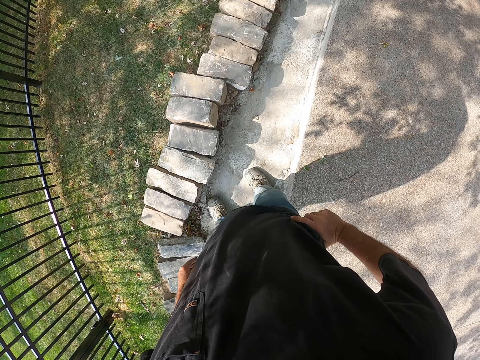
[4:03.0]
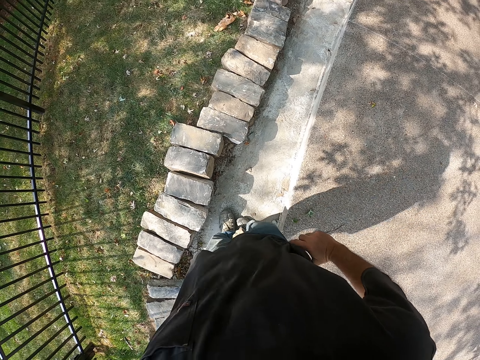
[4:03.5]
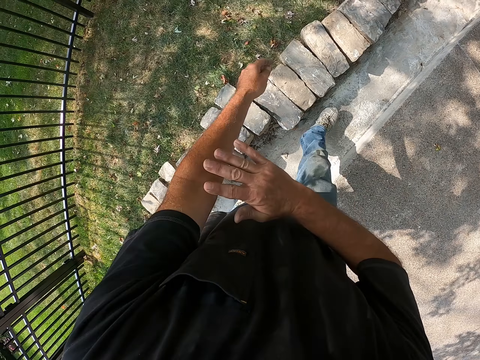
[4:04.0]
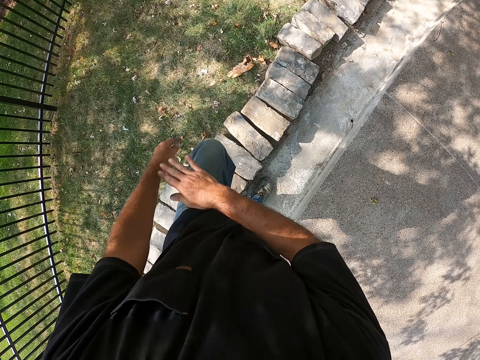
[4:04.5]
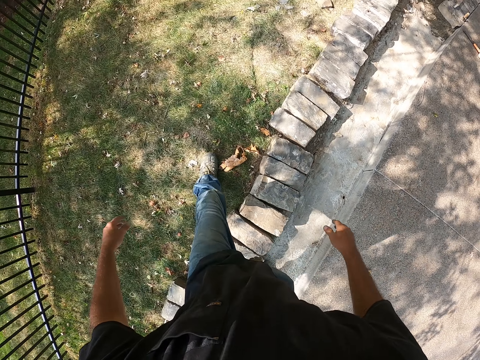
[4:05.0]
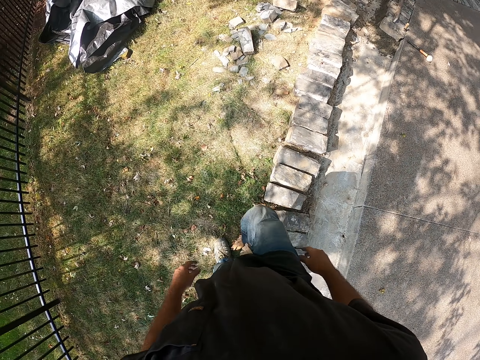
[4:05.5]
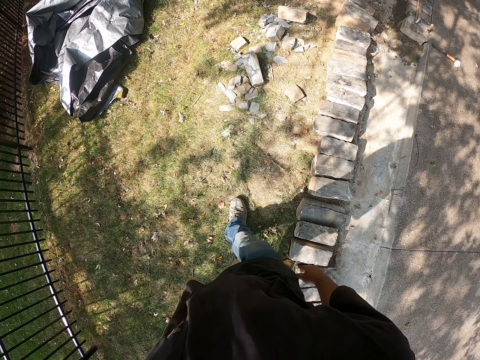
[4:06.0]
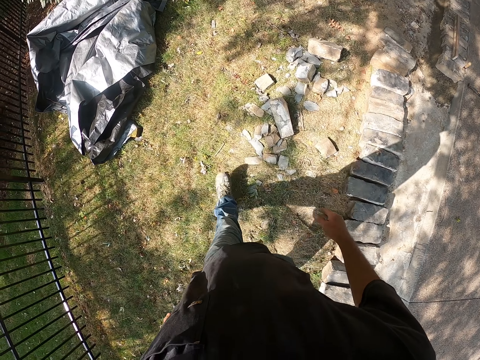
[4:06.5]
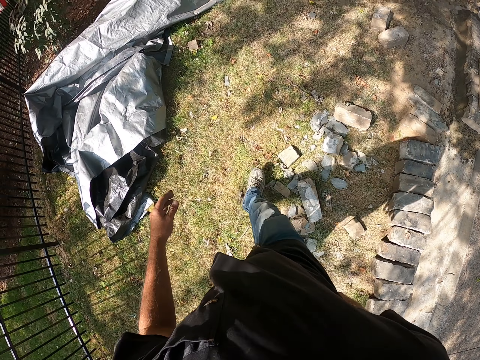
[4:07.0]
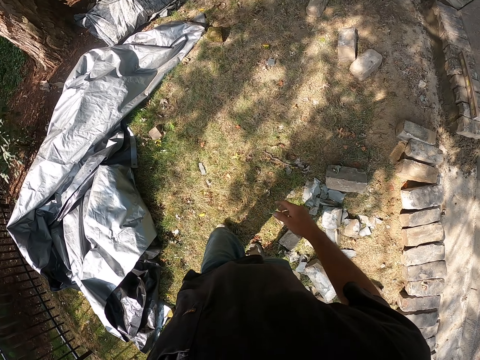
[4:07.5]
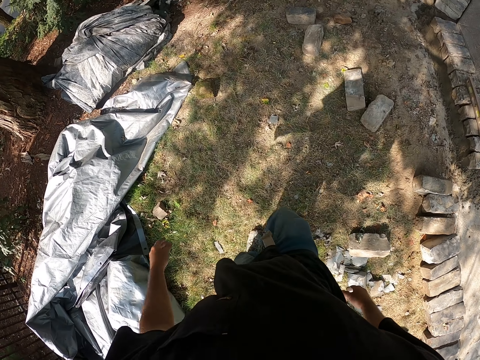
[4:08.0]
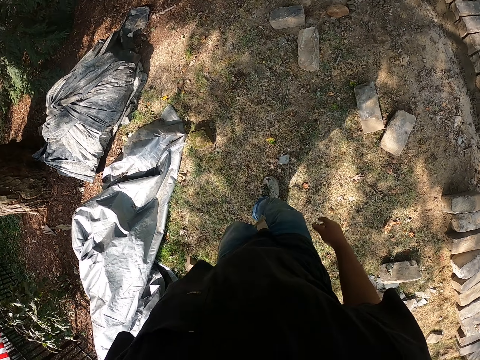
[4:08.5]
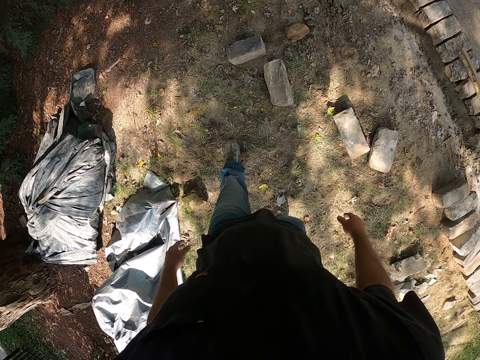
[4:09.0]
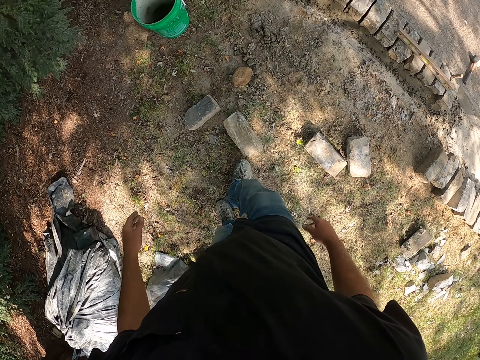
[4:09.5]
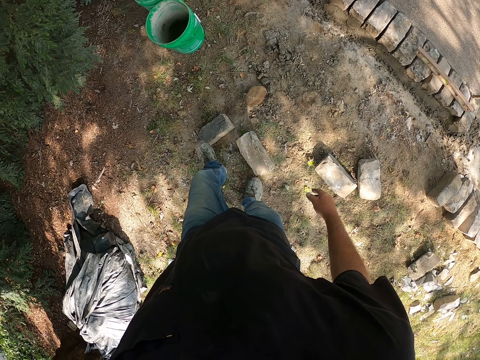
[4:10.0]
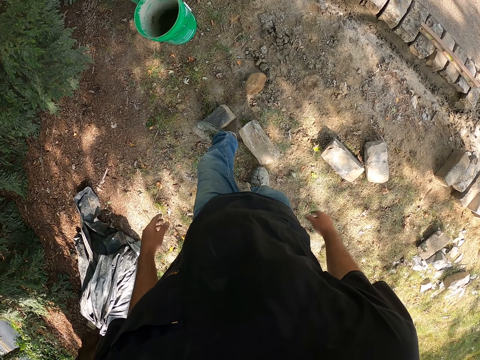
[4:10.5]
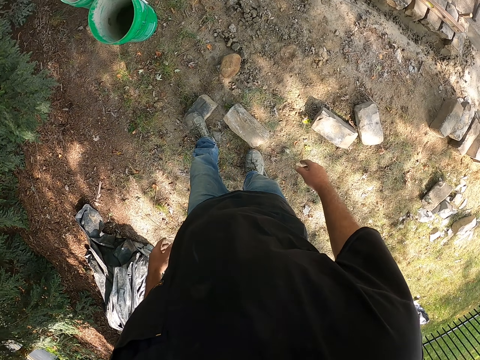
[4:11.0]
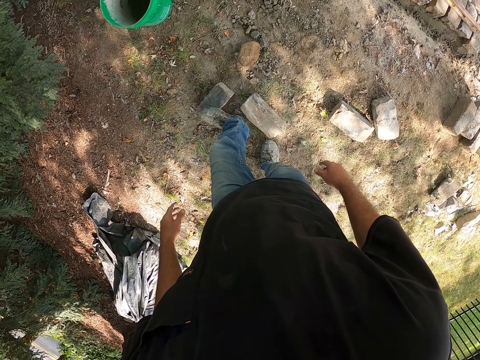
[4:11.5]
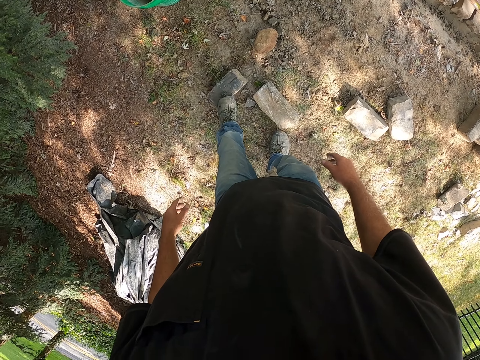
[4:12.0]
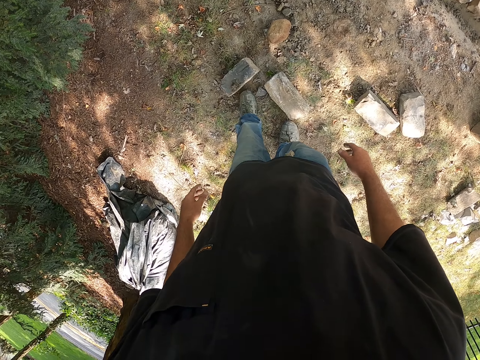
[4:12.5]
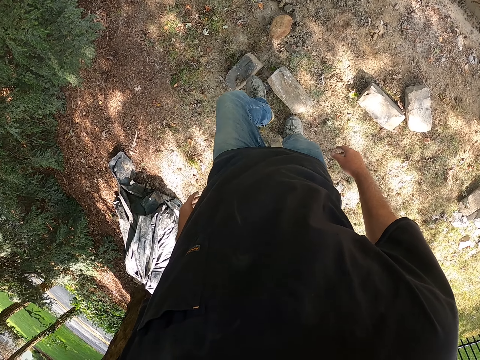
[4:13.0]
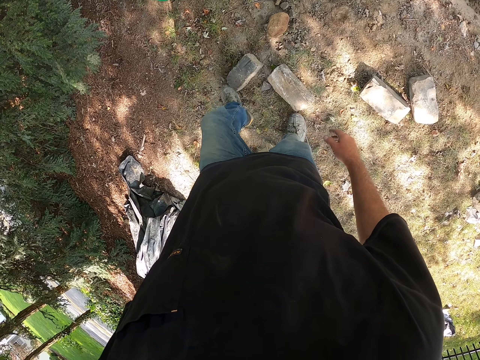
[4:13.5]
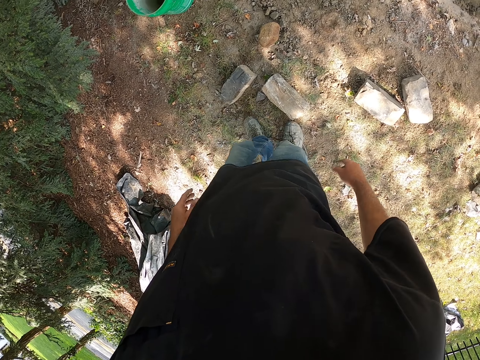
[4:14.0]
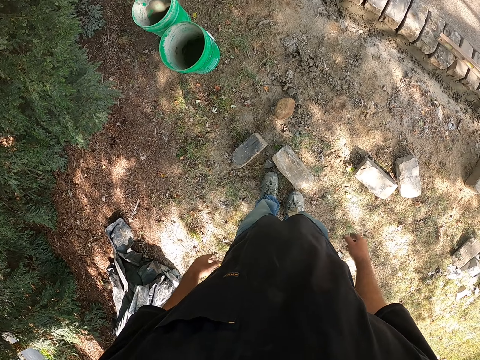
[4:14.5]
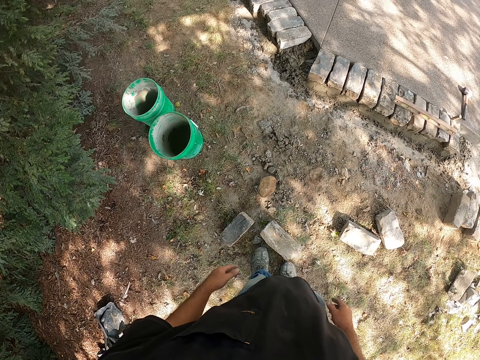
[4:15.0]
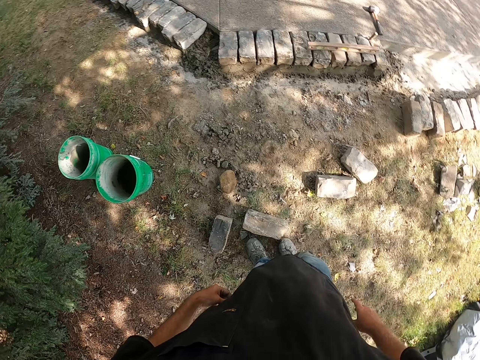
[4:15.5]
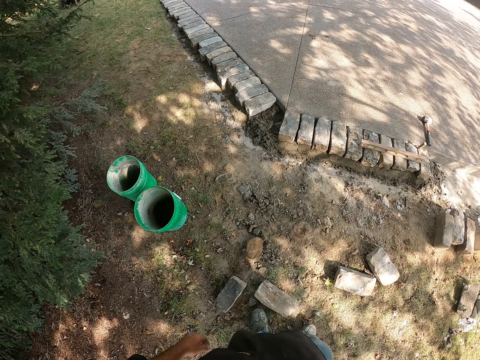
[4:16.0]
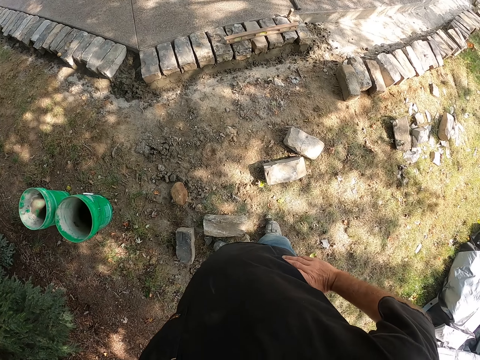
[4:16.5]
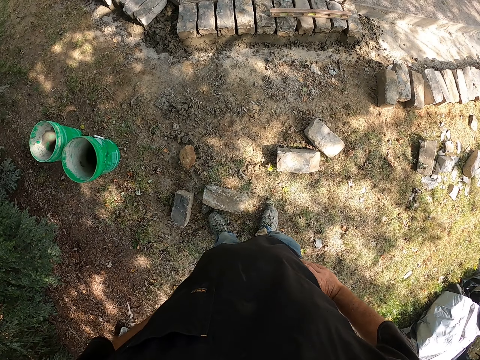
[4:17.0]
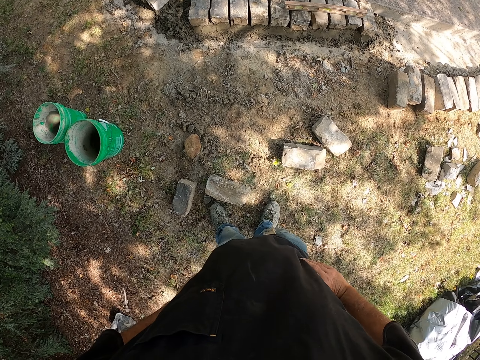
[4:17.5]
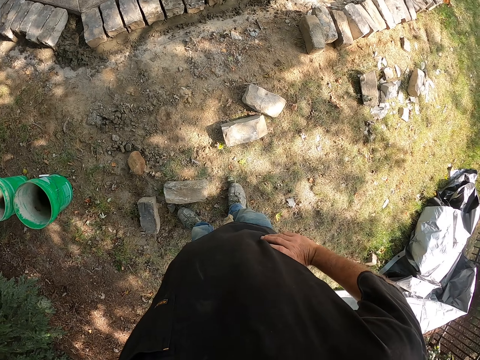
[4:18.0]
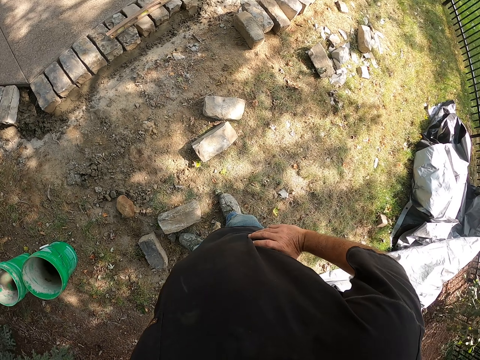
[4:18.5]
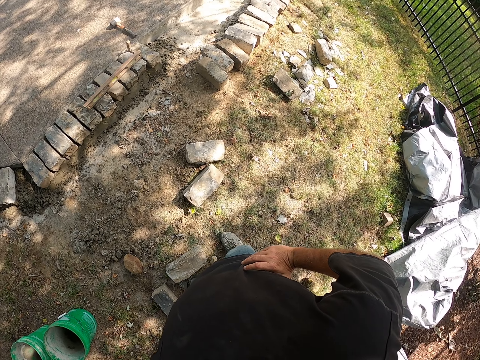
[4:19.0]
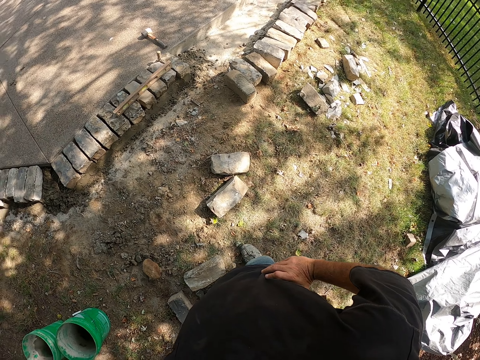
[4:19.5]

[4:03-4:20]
The camera wearer wipes on his left arm. He walks around a construction site. He wipes his left shoe on the stone. He steps on a block on the ground. He looks around the construction site.

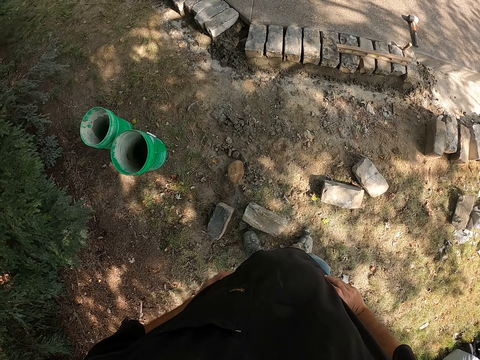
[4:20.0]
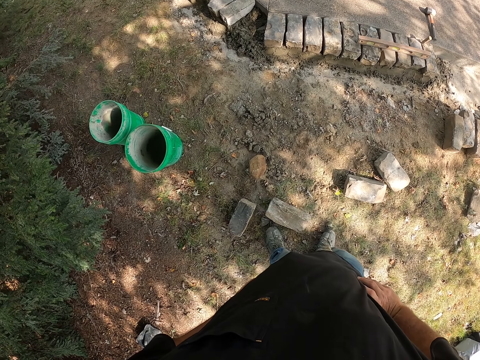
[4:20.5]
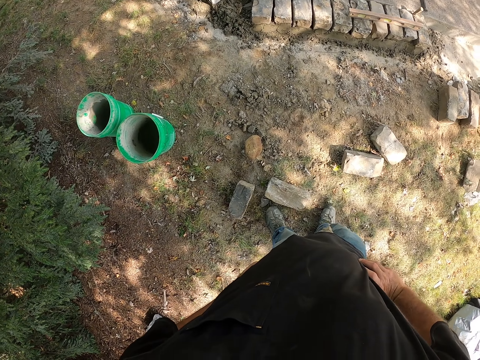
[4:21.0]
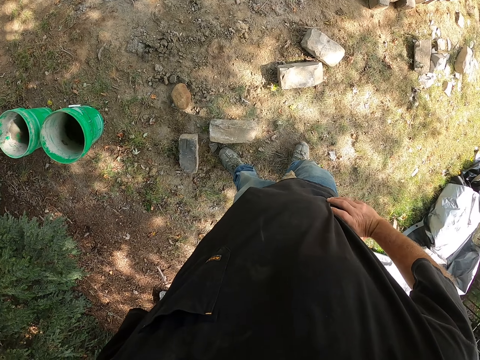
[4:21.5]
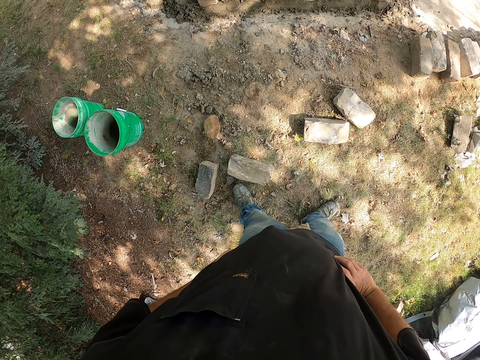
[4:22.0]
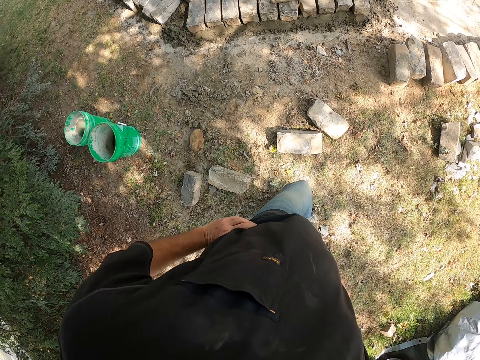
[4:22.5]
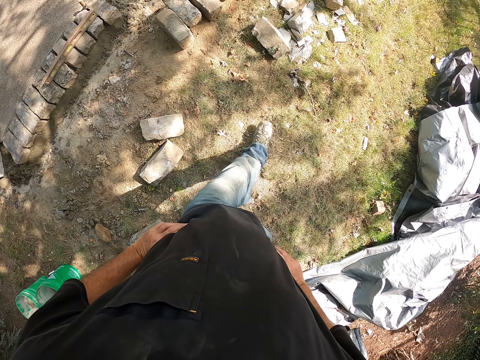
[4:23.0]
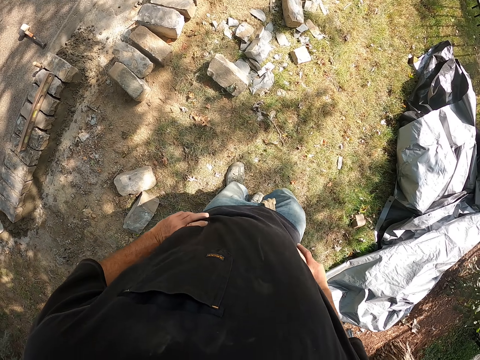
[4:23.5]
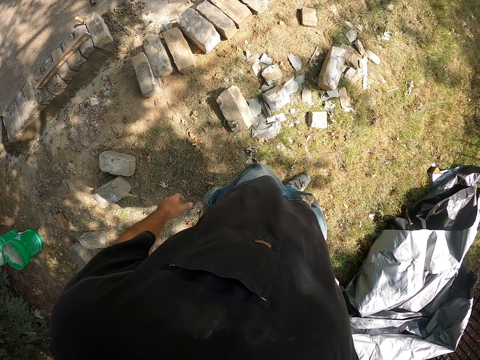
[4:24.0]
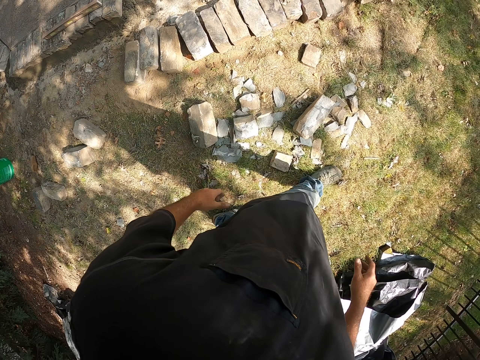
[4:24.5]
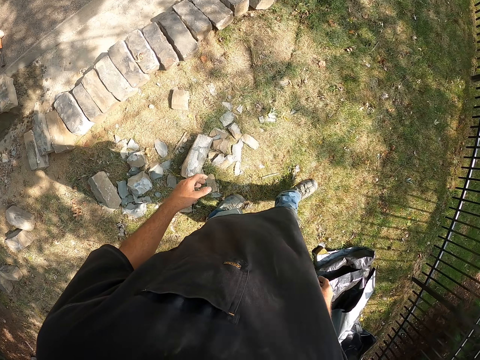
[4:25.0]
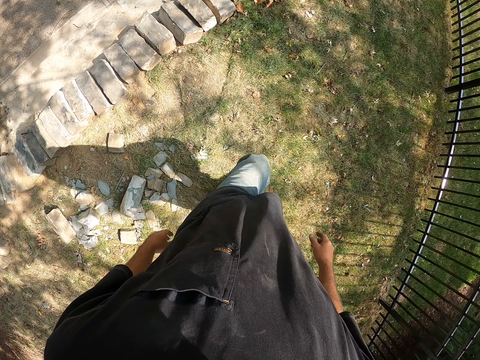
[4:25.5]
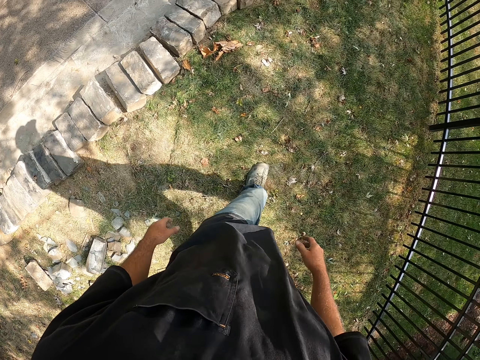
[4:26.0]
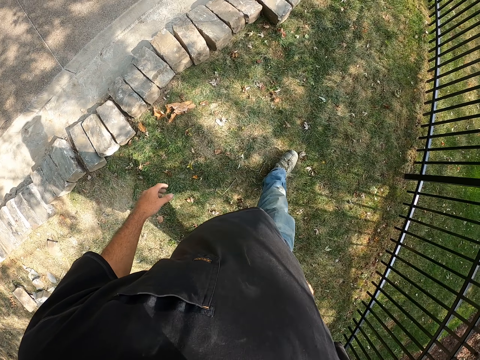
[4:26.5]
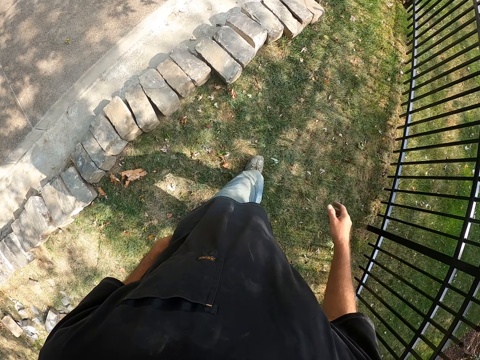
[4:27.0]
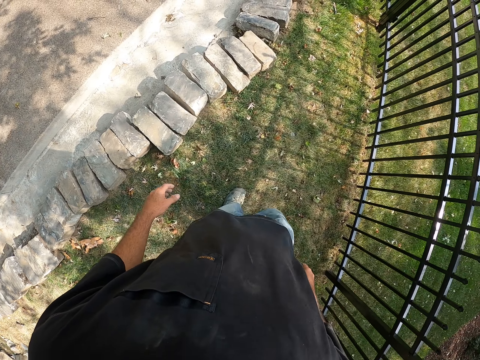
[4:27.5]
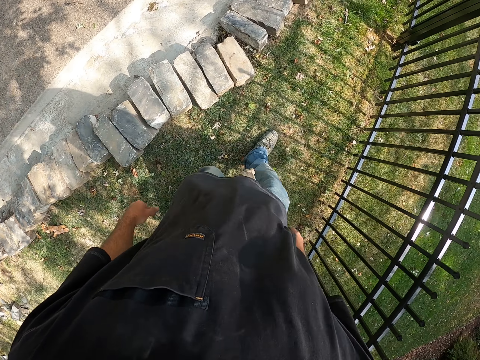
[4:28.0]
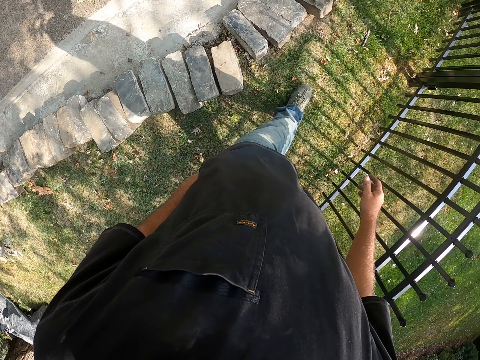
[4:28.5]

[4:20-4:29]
The camera wearer walks around a construction site.
